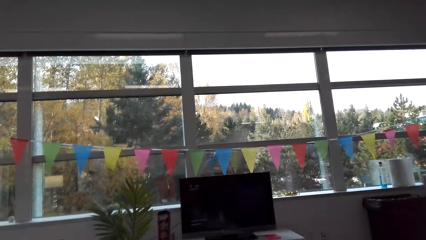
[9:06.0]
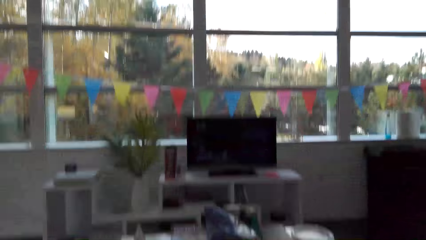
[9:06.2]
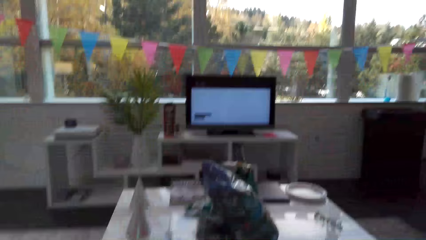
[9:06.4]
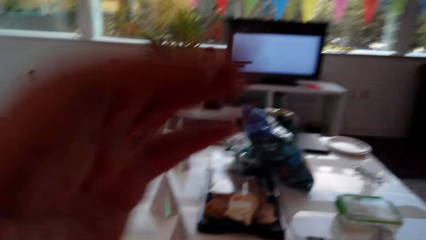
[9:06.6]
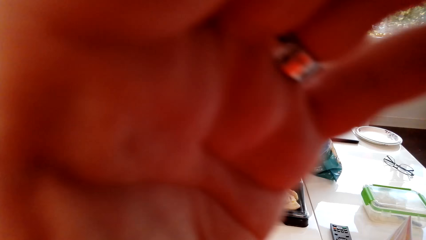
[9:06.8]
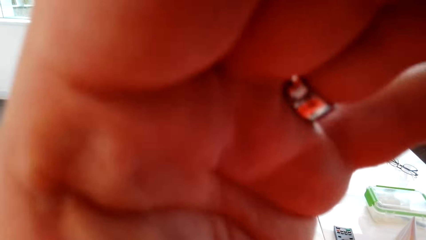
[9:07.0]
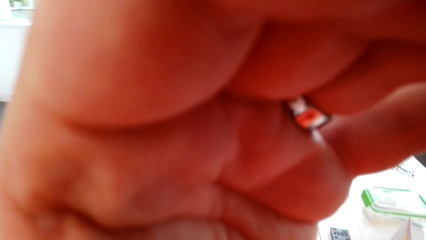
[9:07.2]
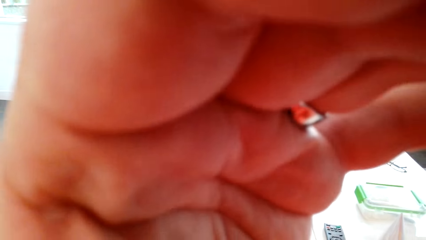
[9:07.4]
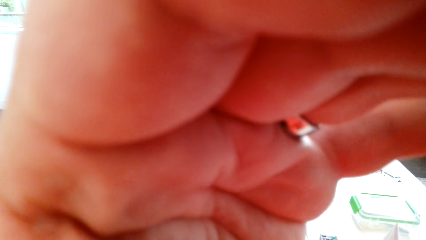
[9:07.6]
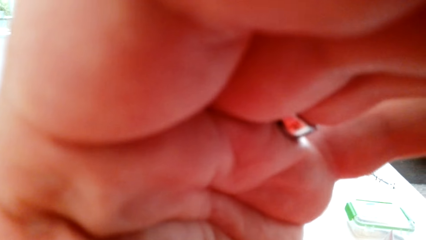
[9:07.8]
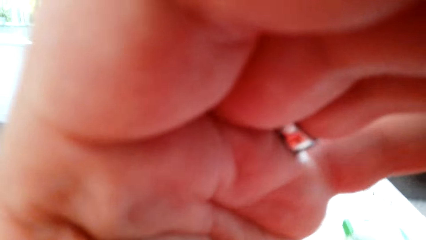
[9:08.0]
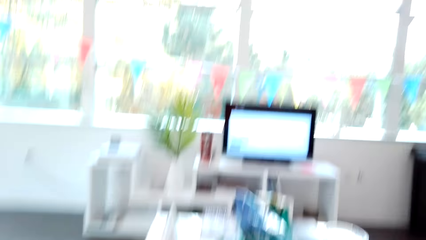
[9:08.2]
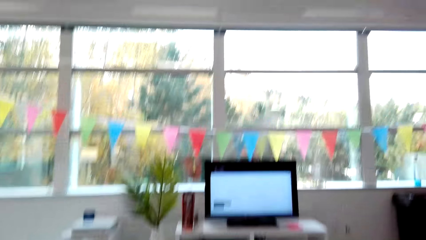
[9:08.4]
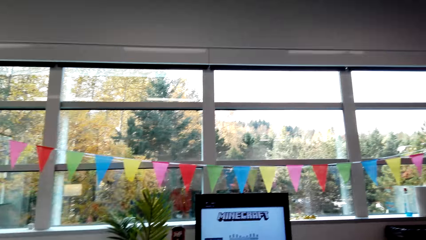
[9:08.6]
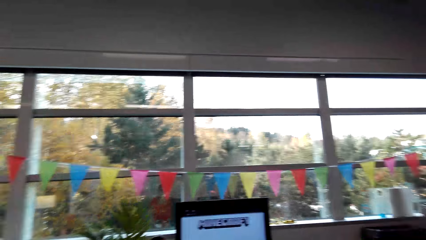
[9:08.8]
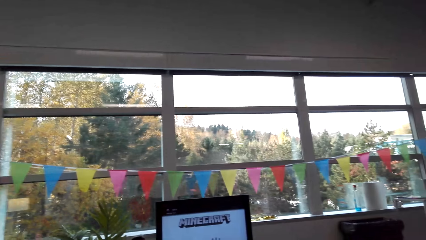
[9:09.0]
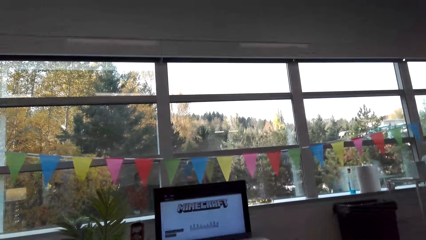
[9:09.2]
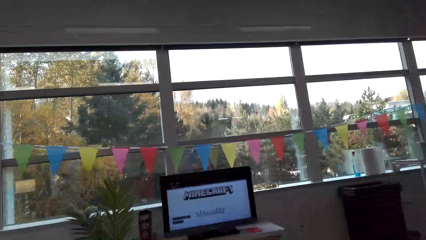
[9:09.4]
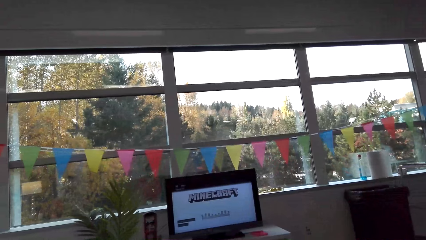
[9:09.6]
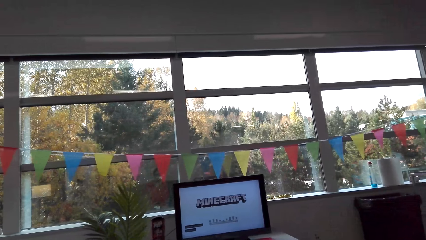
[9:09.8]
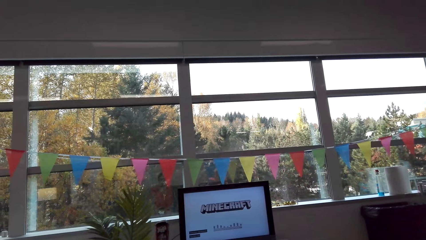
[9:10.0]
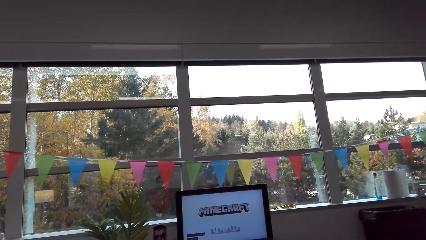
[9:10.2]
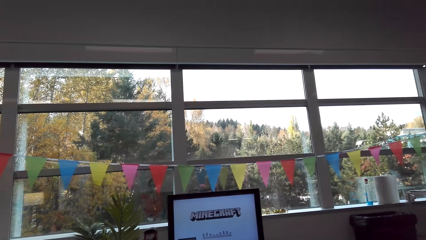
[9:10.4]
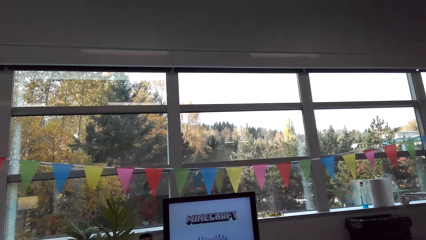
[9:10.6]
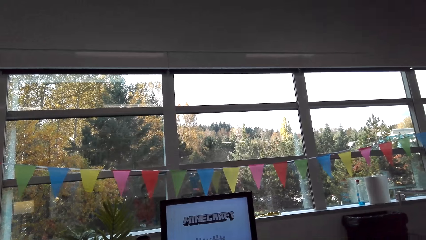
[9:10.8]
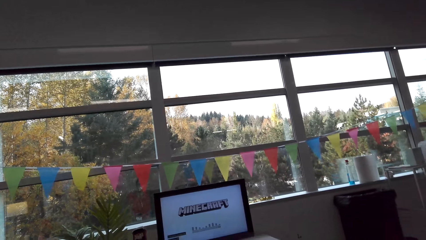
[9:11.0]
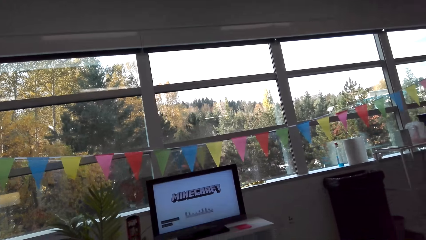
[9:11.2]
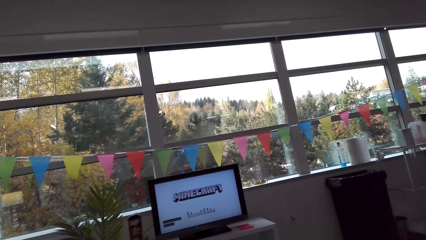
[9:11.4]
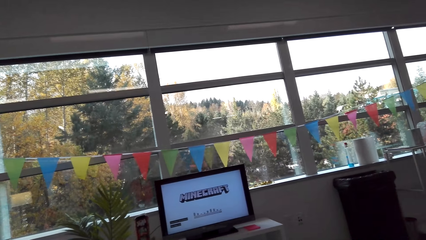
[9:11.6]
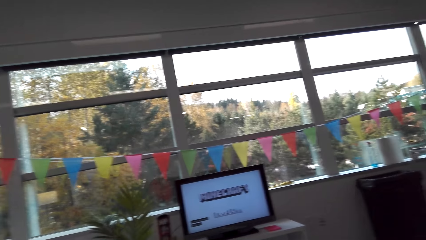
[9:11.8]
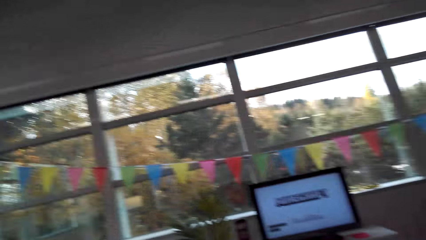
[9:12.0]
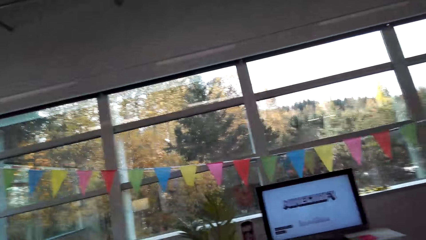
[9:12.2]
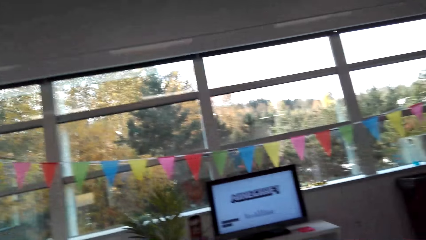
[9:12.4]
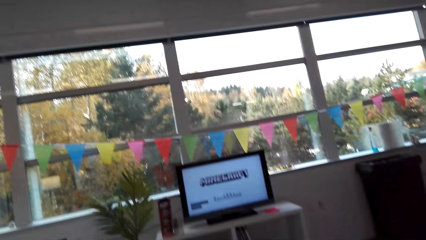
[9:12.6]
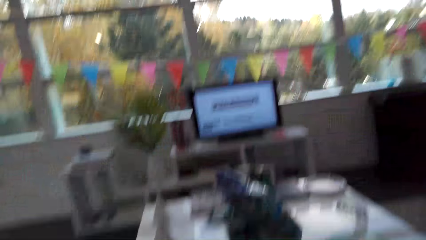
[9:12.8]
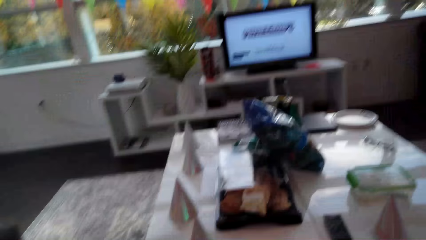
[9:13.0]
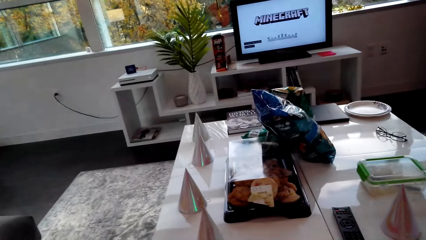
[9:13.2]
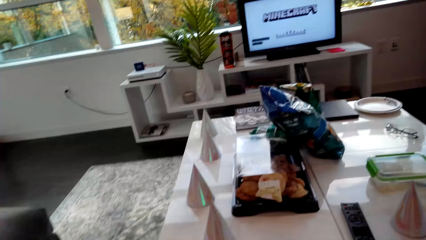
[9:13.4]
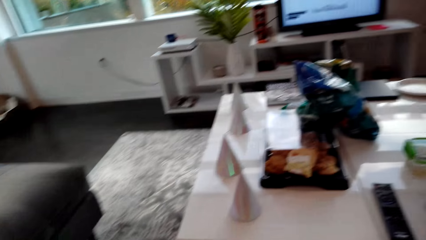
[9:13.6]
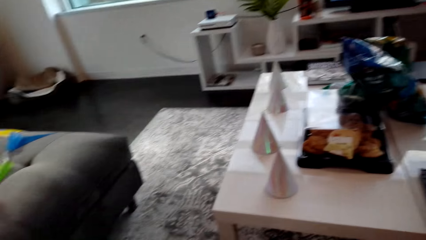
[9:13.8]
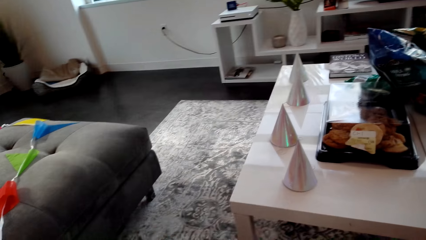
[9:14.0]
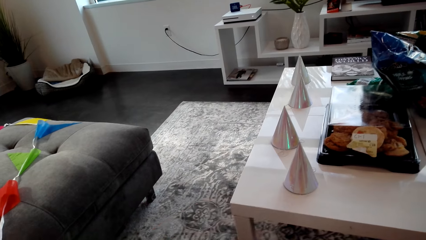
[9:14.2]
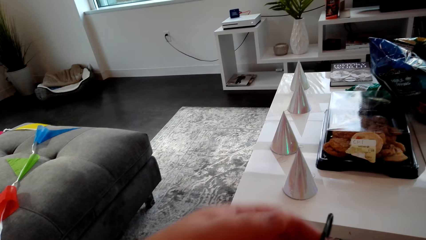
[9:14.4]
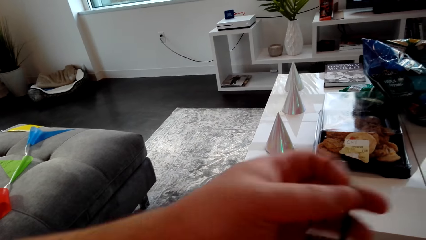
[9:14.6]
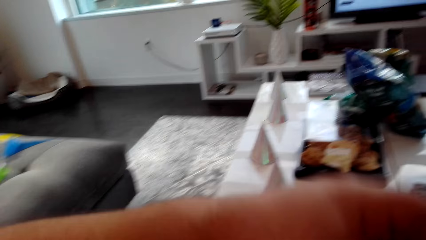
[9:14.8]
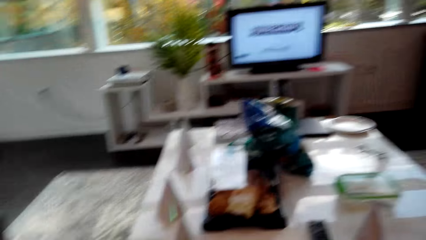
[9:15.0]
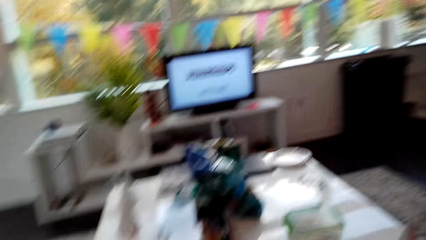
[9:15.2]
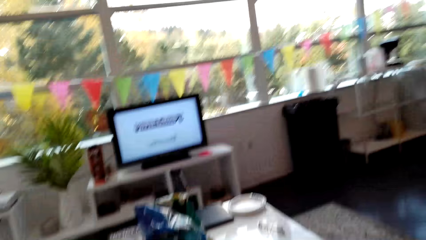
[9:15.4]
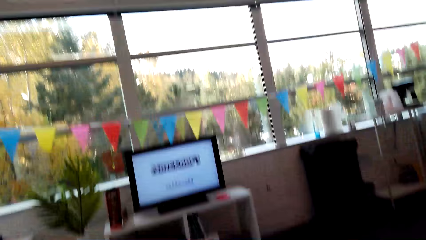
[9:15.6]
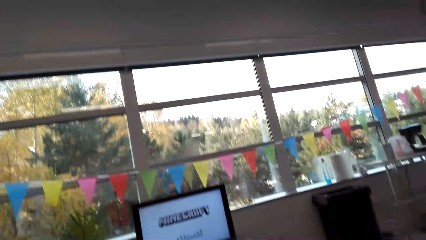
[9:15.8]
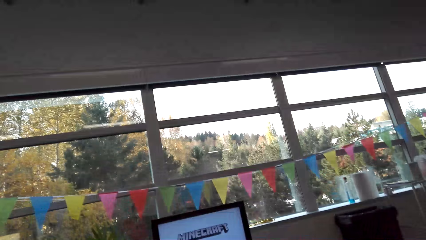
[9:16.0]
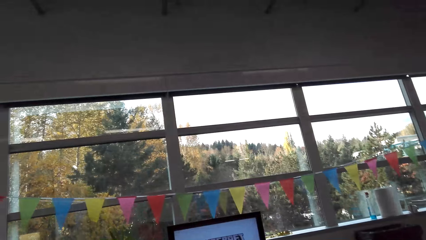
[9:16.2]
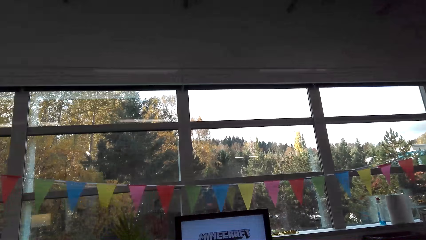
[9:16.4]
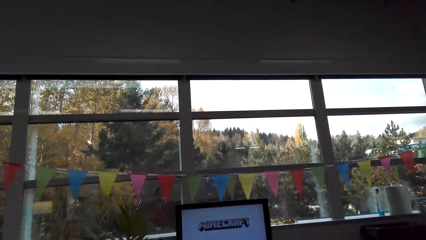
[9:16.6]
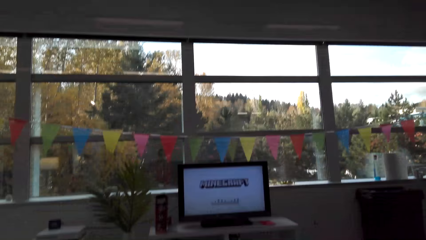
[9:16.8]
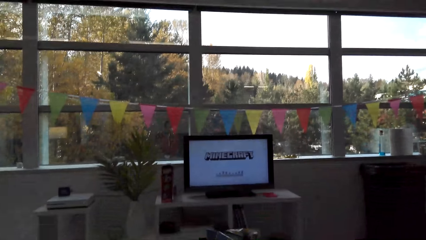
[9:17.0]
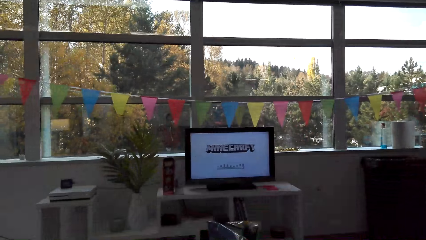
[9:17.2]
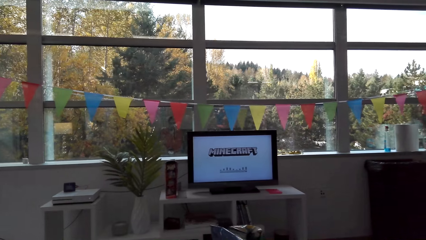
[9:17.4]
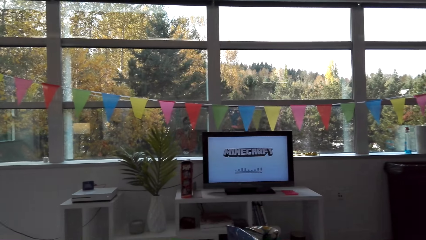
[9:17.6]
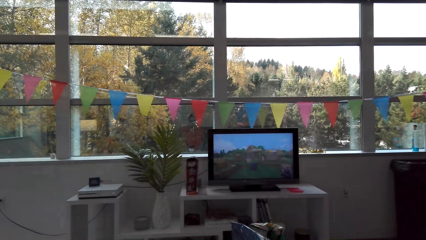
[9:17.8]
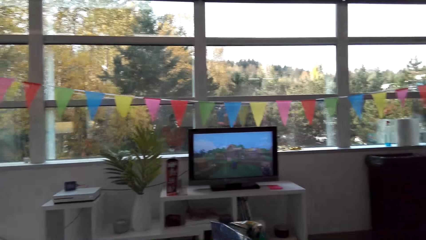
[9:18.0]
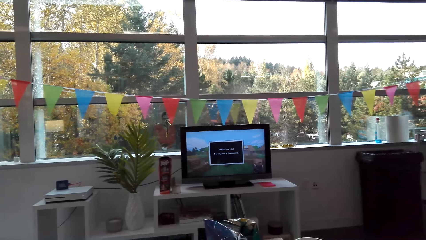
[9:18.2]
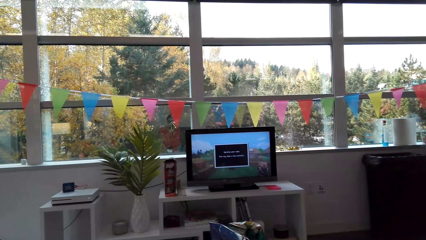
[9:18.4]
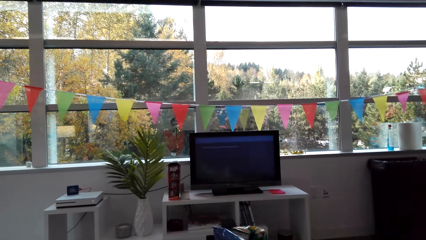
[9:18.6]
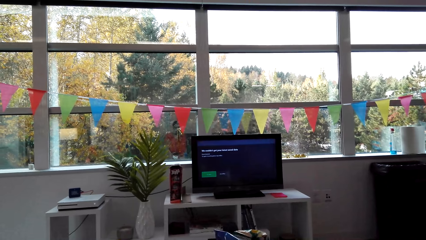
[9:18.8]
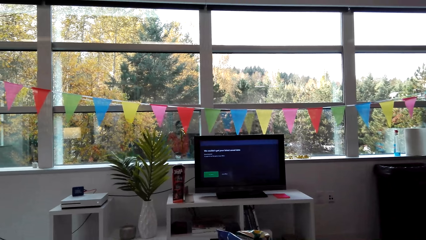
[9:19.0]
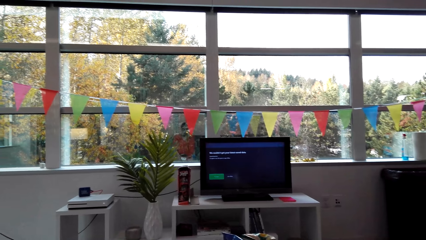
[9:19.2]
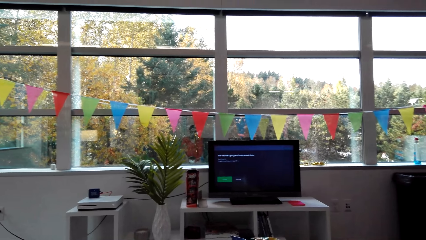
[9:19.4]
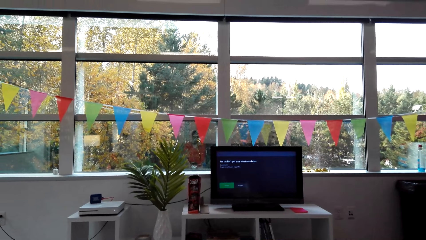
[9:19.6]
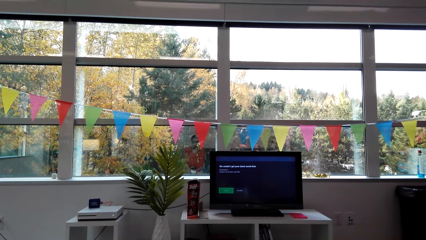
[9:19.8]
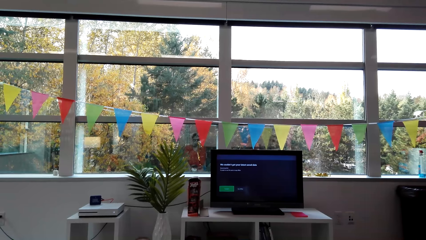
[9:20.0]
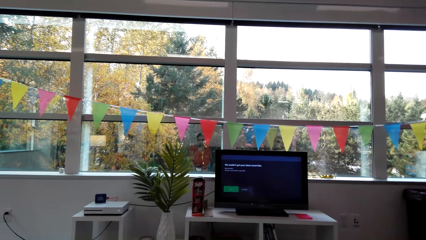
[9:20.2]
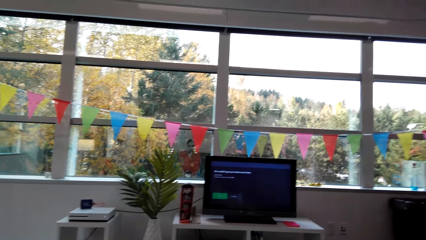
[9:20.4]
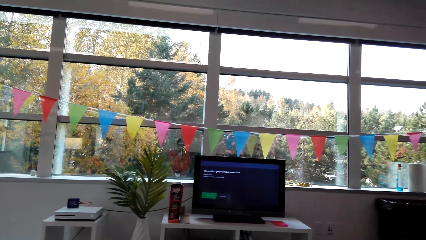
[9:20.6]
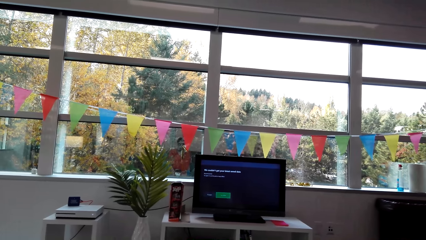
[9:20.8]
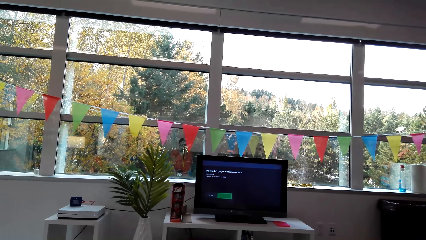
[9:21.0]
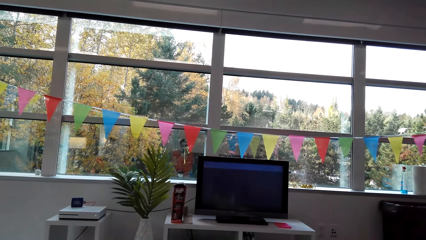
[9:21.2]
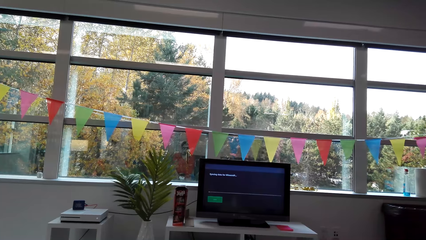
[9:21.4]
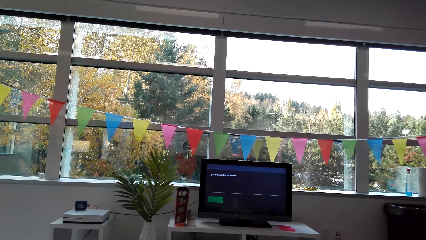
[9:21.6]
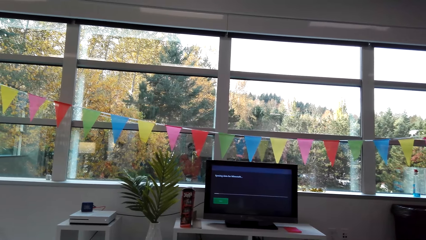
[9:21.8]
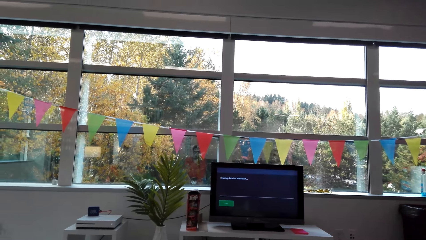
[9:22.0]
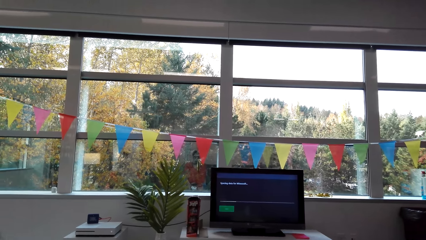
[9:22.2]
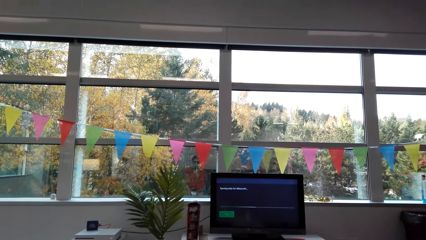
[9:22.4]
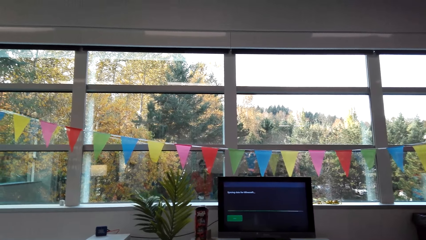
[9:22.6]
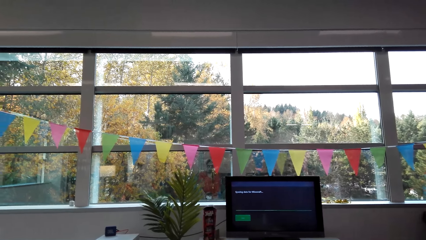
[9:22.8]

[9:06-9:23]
The camera wearer uses the remote control. They fix the camera. They use the remote control. They play a game. They look around the house. They move something. They play the video game.
